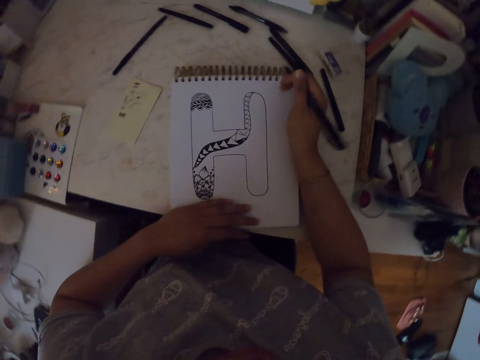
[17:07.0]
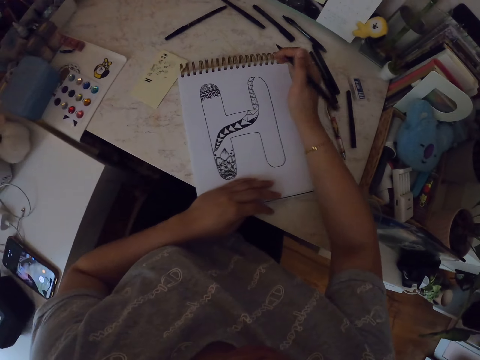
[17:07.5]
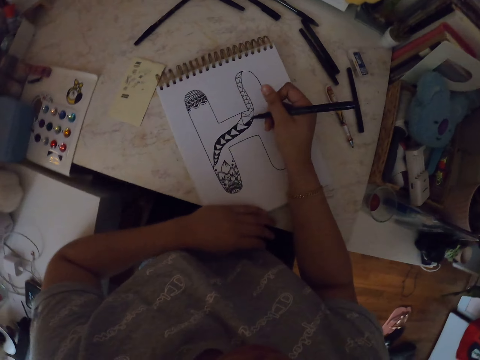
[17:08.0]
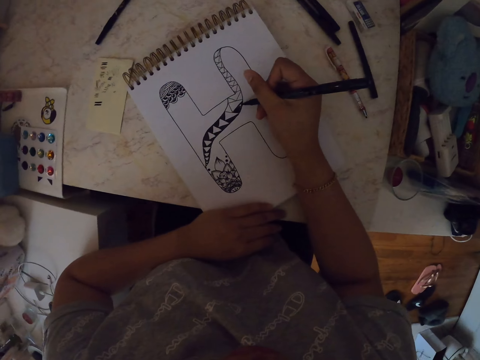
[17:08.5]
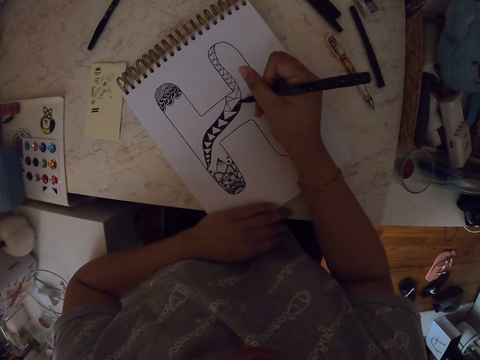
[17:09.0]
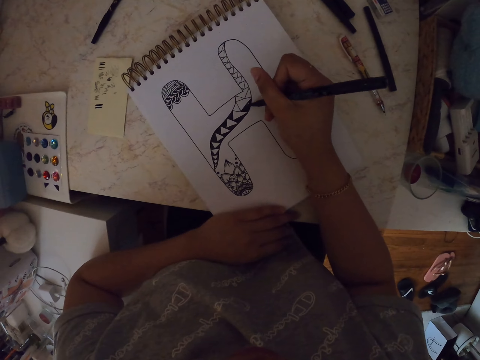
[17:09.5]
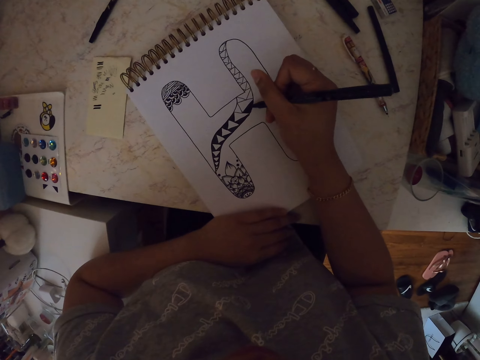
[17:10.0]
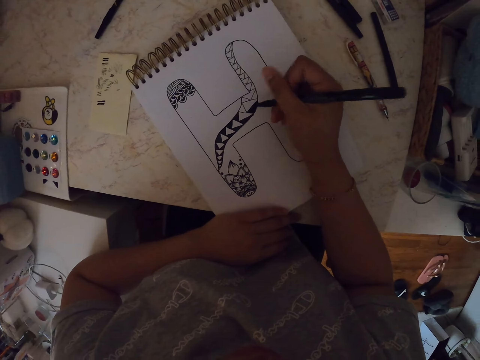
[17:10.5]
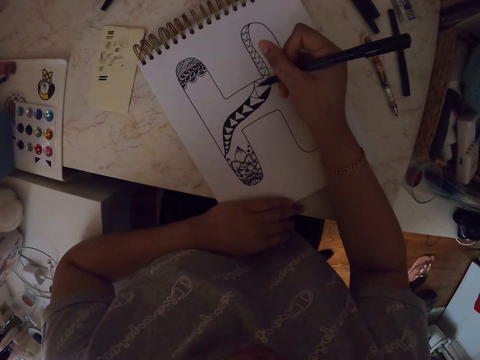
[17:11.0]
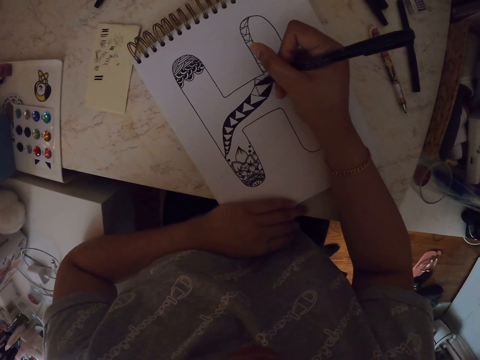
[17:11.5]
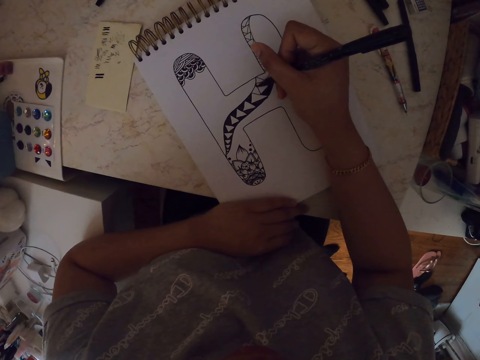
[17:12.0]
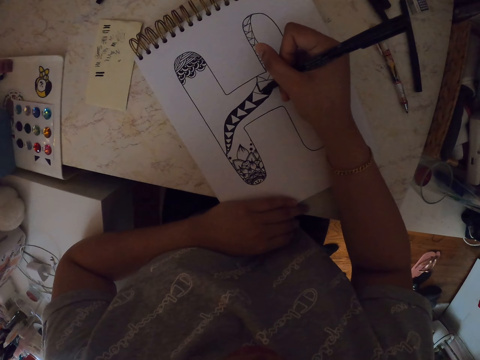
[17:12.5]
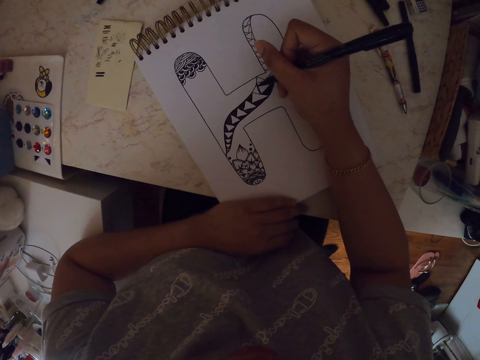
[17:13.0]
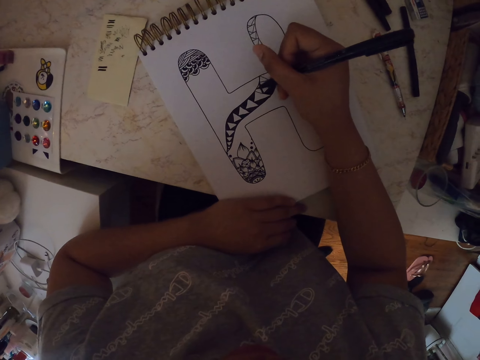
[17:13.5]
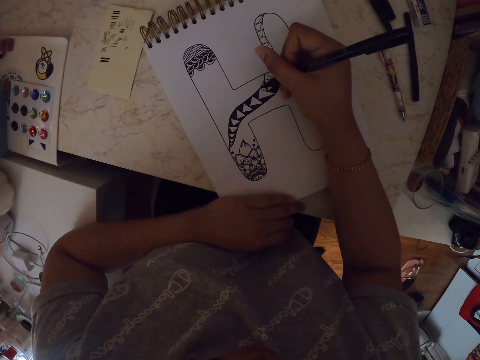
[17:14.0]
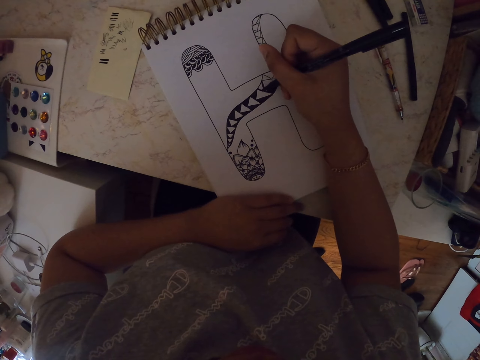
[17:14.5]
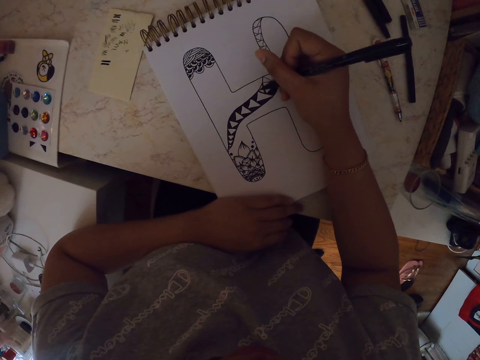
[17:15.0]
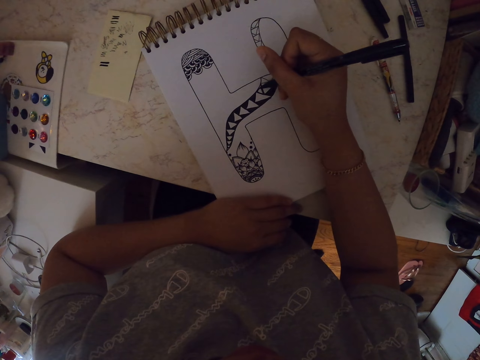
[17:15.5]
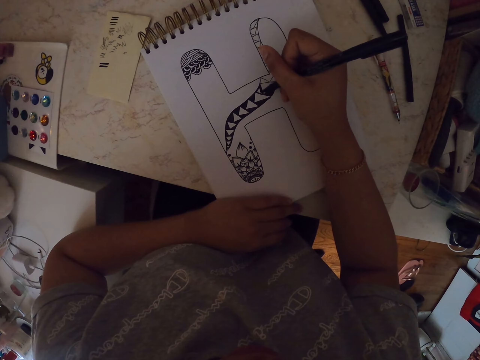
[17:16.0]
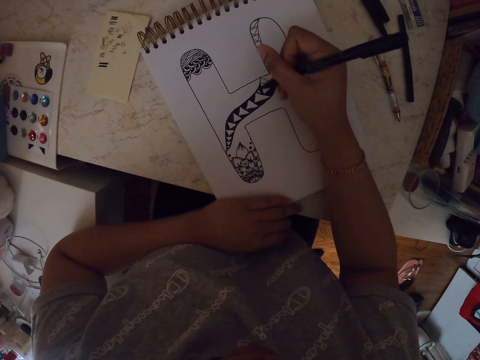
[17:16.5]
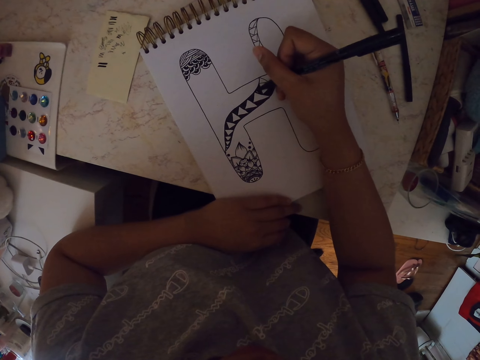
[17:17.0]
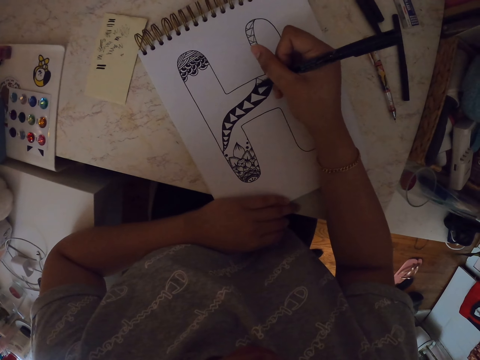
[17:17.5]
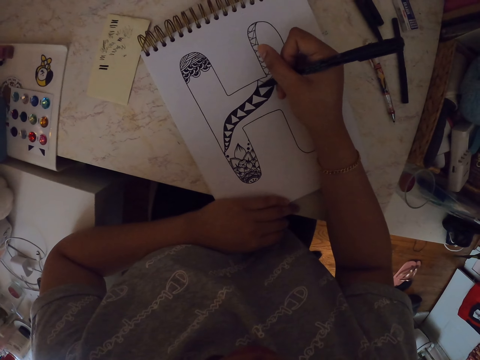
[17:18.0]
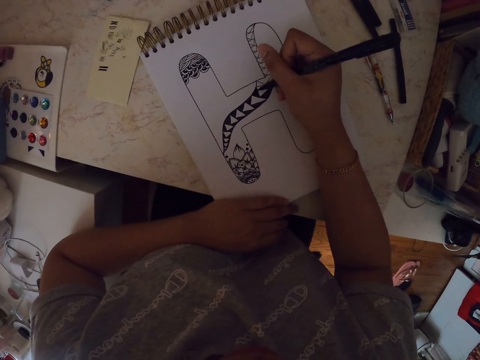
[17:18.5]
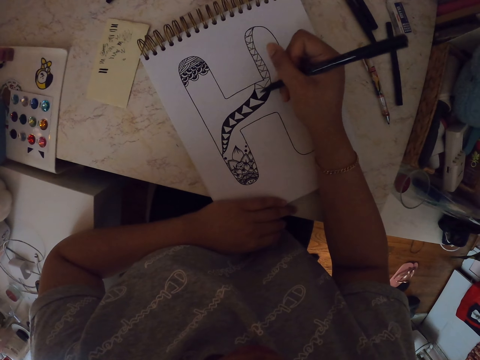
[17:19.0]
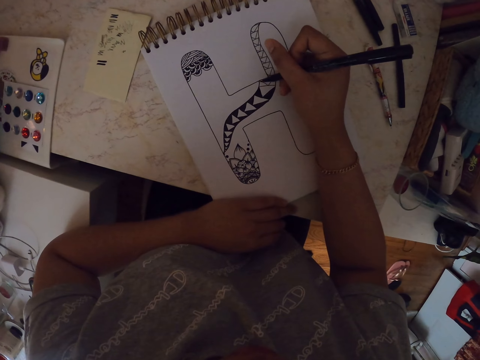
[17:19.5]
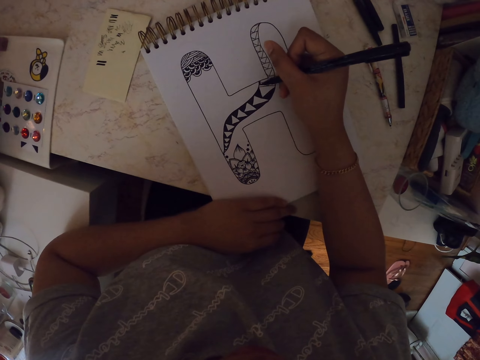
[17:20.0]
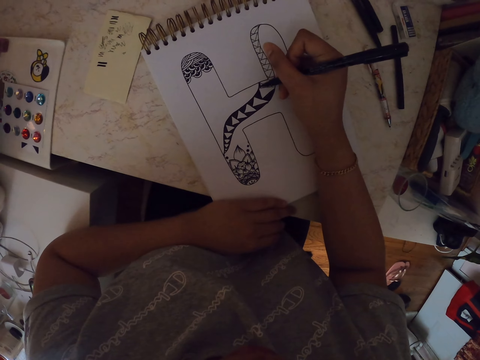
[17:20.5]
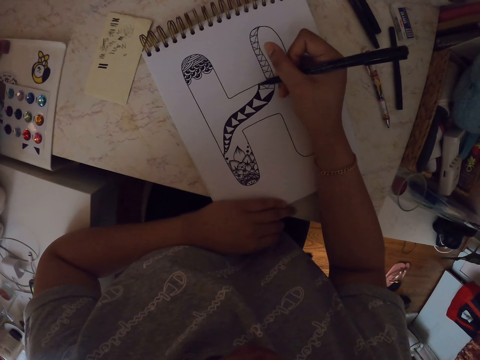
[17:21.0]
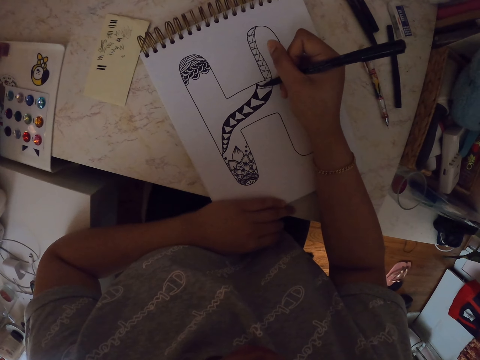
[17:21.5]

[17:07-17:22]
The camera wearer moves his hand. He moves the drawing book. He makes a drawing on the paper with a pen. He moves his hand. He makes a drawing on the paper with the pen.

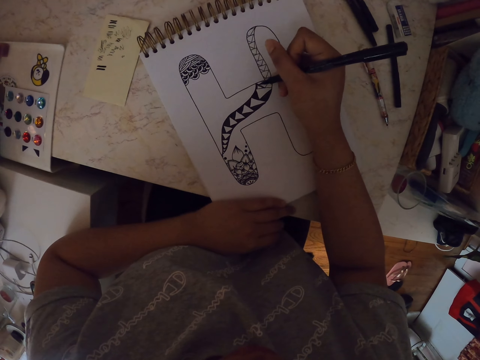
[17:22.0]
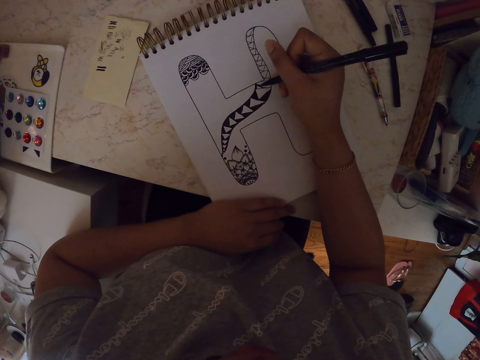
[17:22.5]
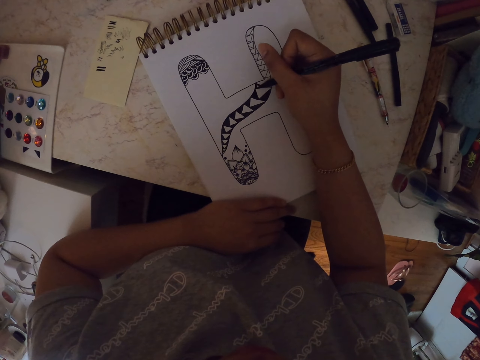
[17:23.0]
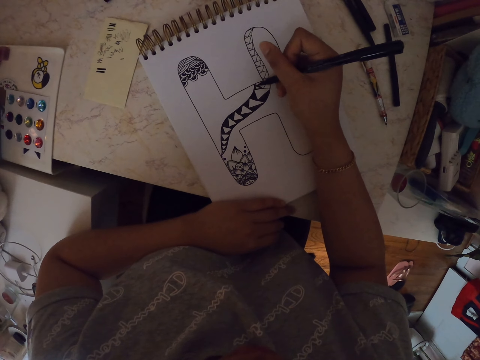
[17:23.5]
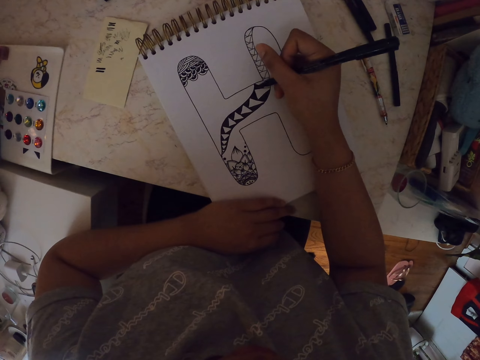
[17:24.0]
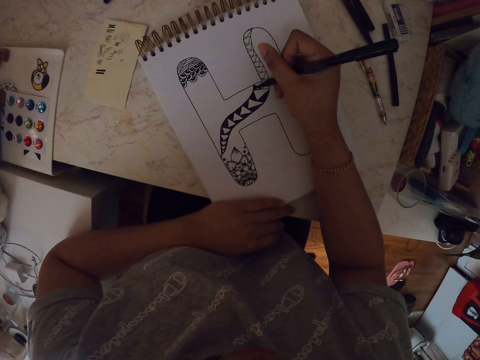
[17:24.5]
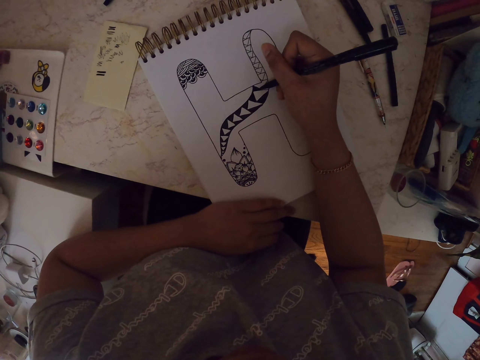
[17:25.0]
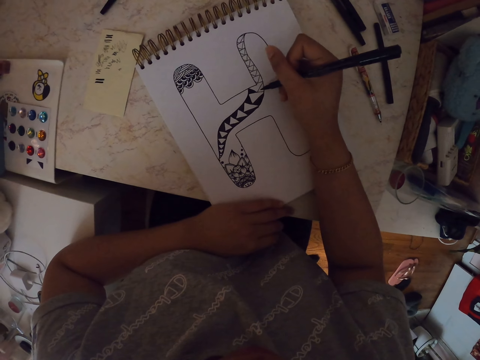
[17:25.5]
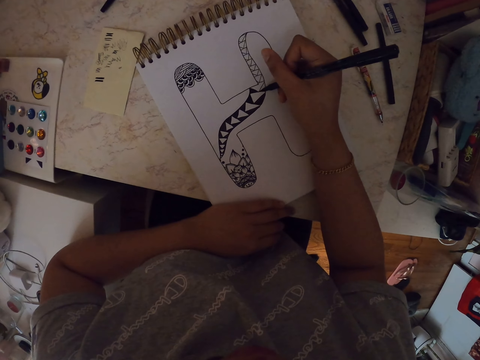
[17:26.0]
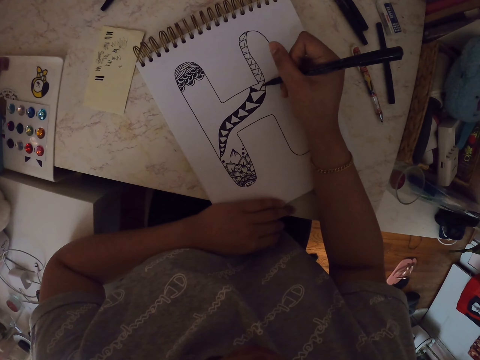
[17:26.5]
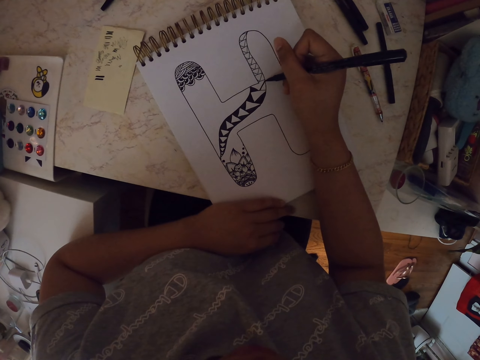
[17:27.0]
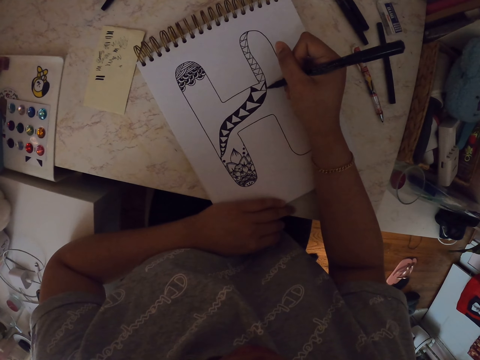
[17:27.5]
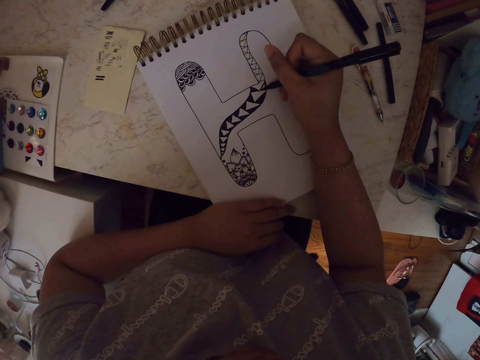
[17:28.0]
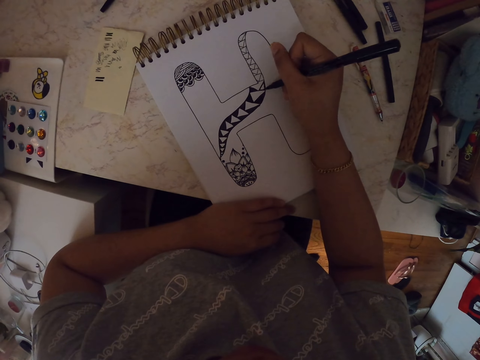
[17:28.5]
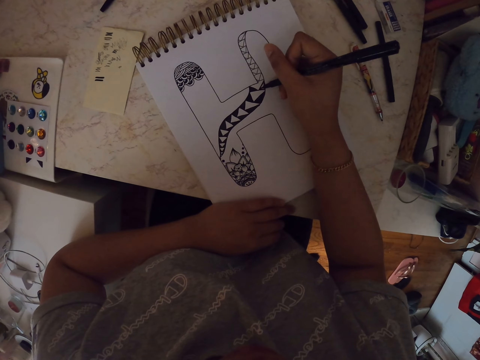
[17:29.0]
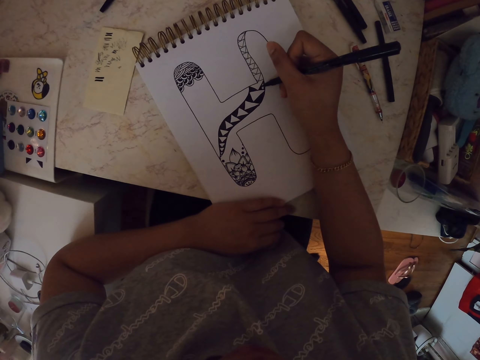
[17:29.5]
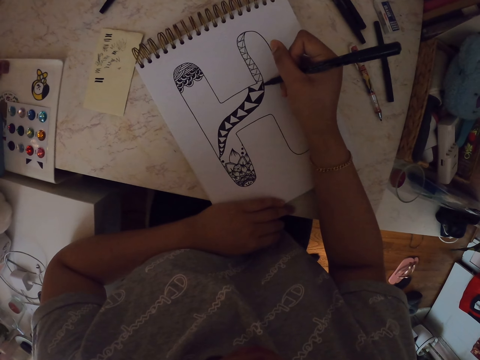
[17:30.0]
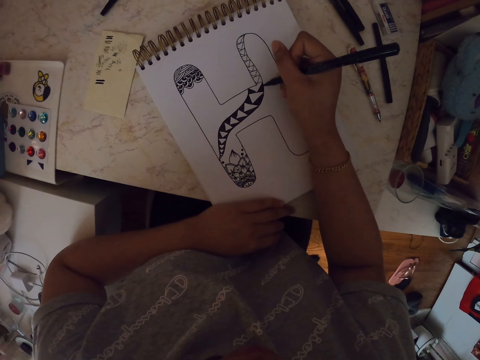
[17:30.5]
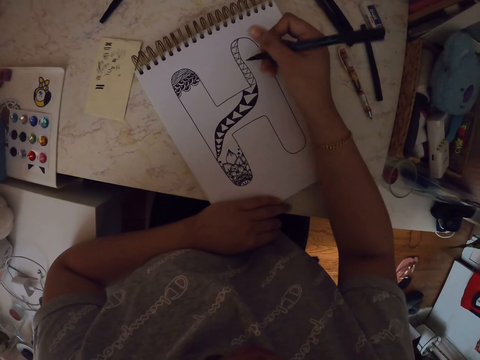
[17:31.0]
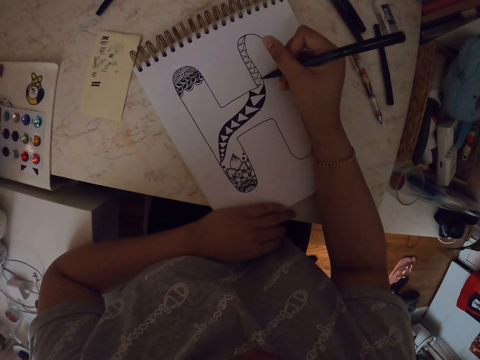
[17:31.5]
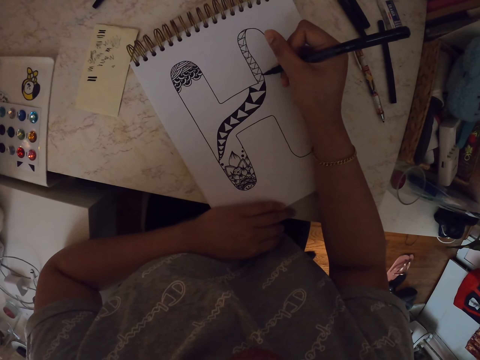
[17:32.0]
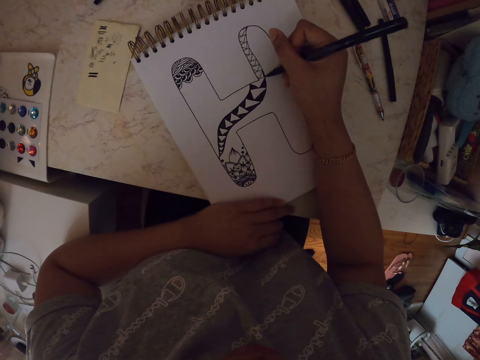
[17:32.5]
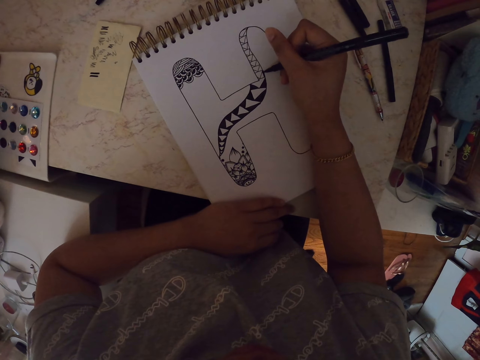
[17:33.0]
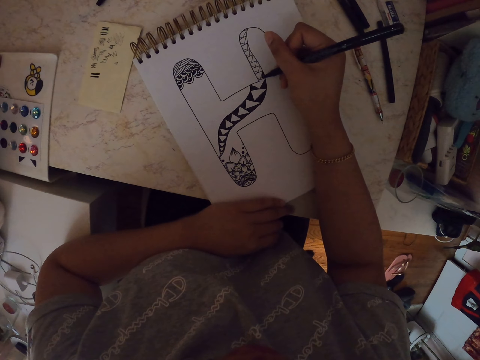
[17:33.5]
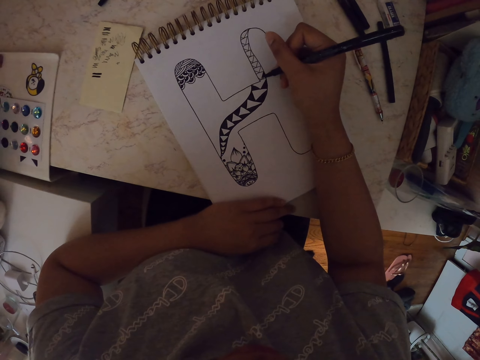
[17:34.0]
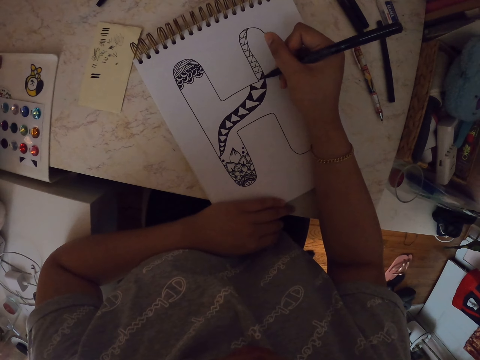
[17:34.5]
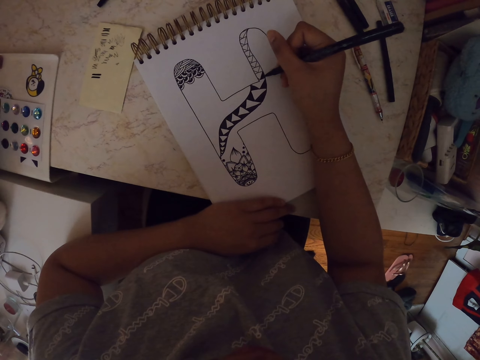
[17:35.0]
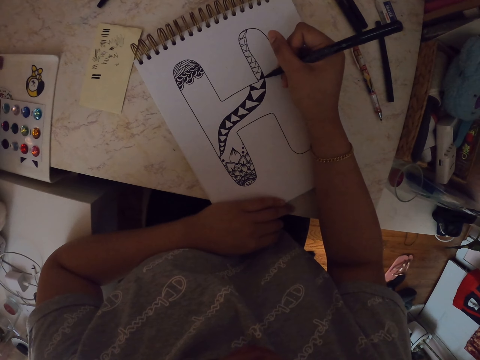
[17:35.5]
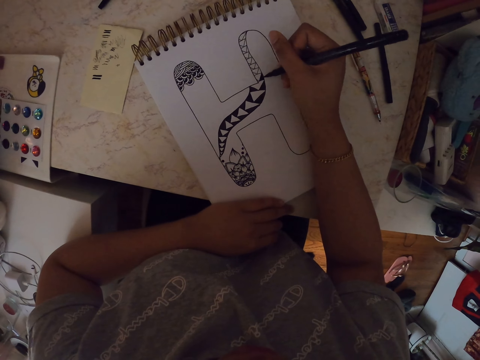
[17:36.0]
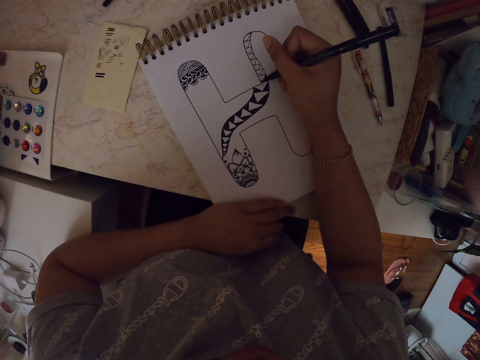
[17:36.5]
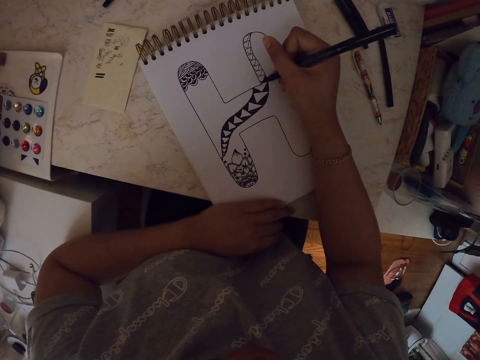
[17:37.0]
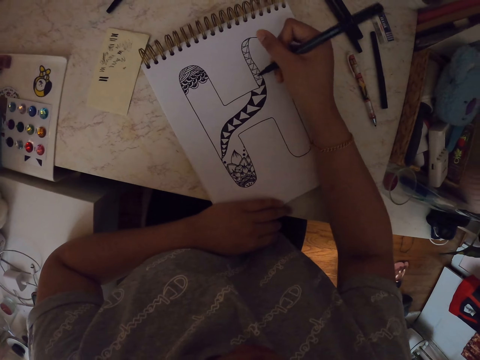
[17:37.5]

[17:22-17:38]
The camera wearer moves his hand. He makes a drawing on the paper with a pen.
